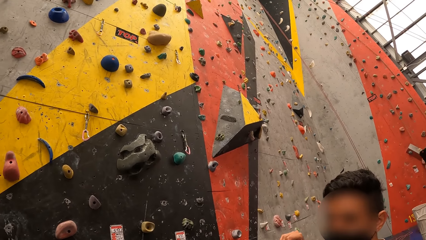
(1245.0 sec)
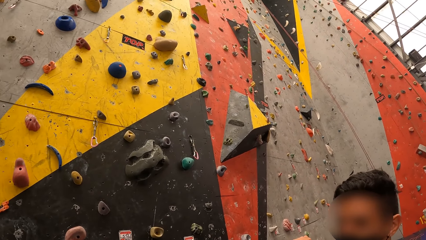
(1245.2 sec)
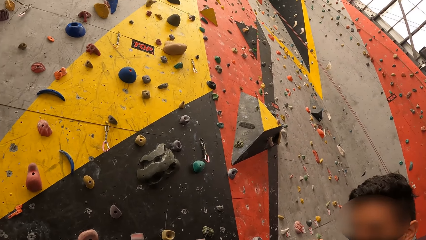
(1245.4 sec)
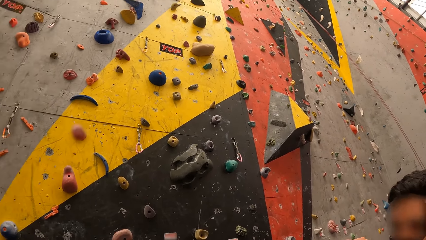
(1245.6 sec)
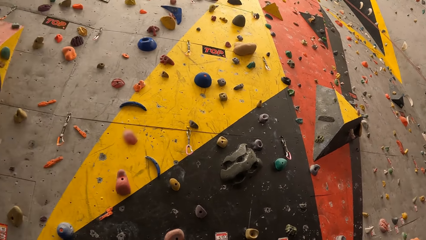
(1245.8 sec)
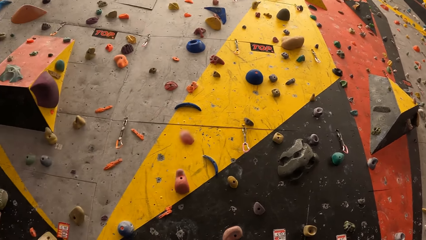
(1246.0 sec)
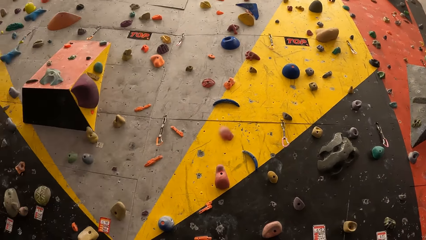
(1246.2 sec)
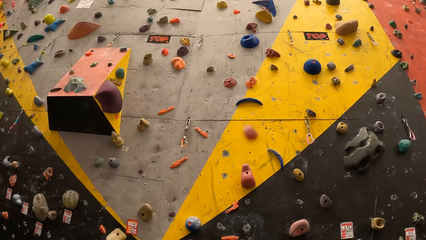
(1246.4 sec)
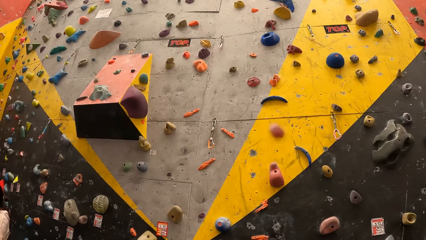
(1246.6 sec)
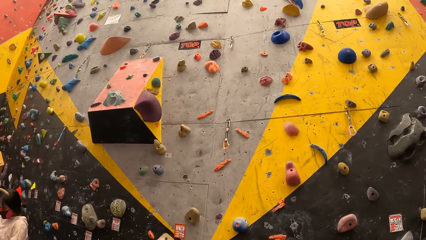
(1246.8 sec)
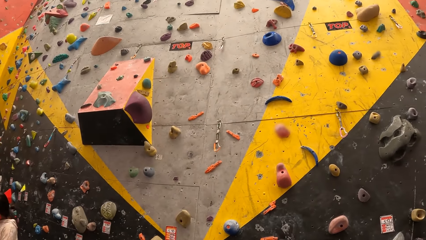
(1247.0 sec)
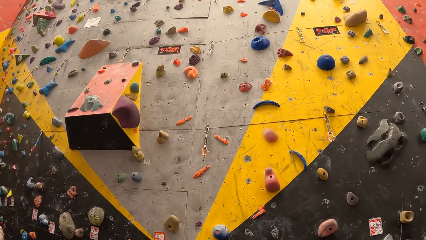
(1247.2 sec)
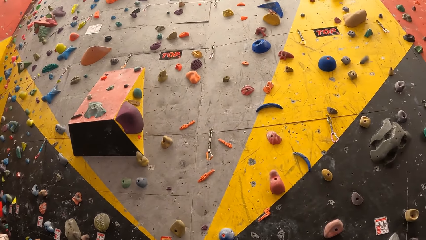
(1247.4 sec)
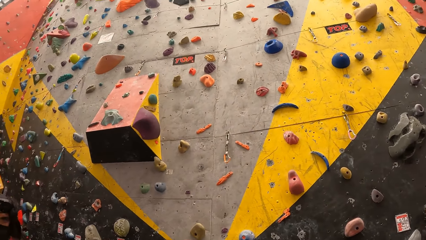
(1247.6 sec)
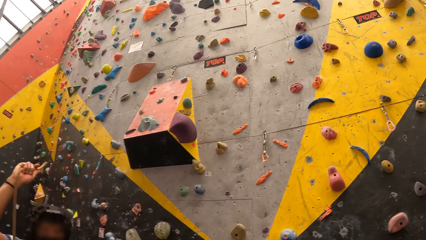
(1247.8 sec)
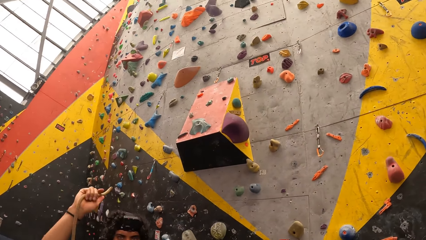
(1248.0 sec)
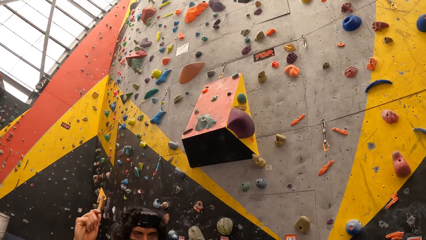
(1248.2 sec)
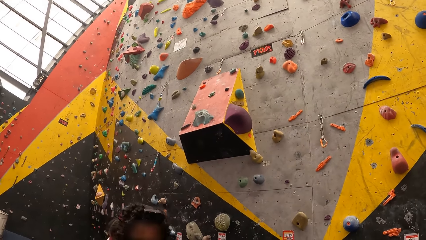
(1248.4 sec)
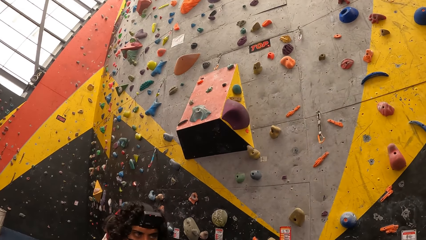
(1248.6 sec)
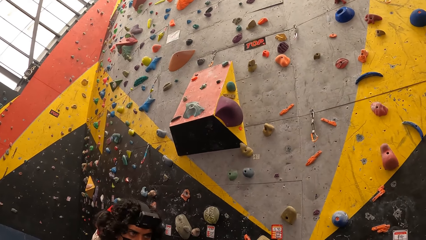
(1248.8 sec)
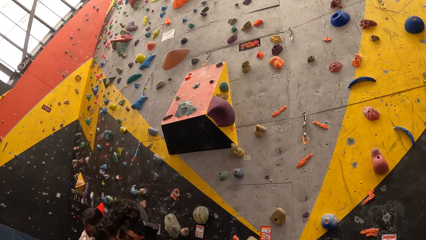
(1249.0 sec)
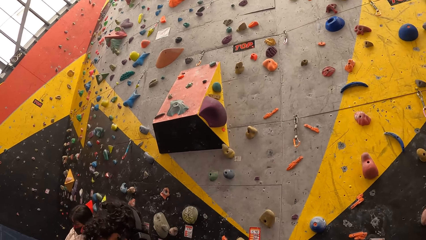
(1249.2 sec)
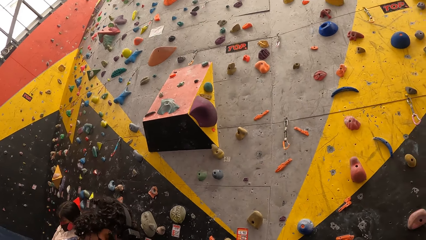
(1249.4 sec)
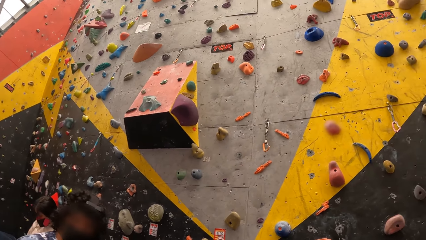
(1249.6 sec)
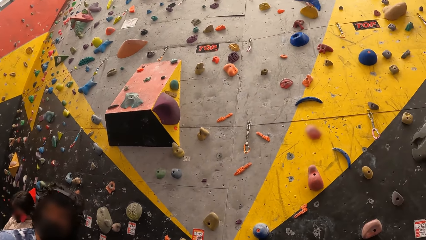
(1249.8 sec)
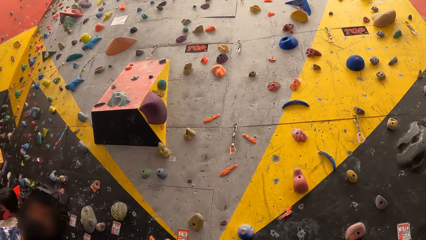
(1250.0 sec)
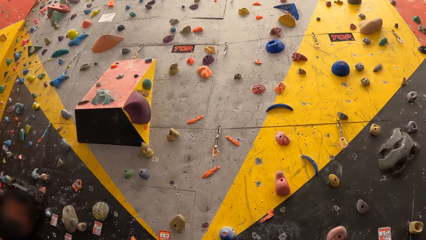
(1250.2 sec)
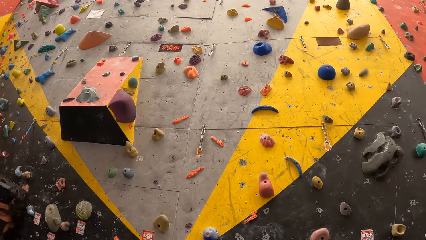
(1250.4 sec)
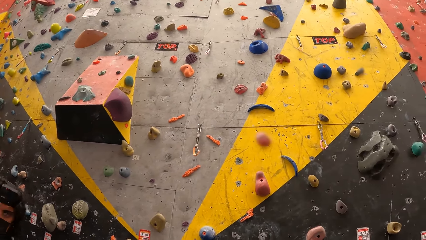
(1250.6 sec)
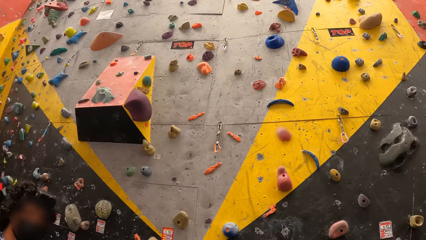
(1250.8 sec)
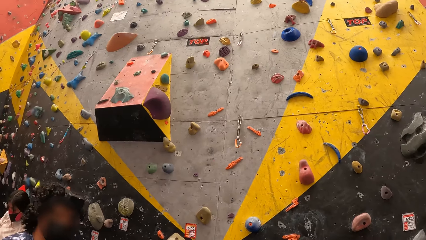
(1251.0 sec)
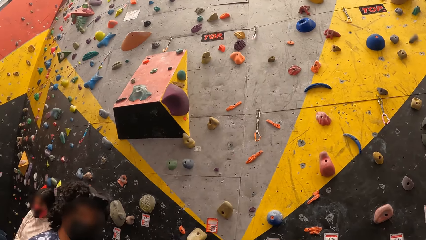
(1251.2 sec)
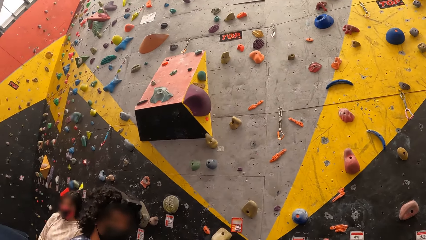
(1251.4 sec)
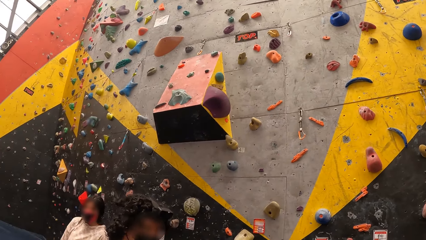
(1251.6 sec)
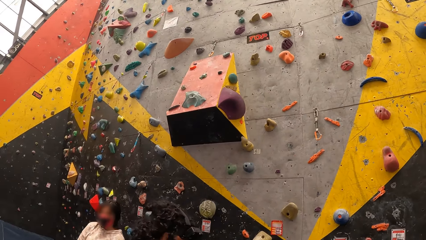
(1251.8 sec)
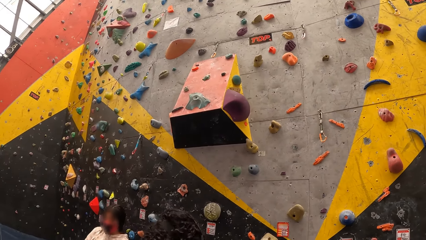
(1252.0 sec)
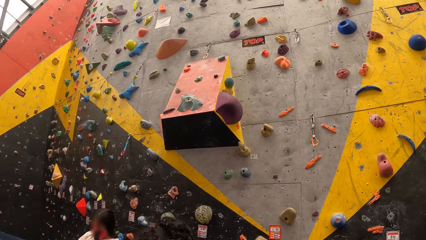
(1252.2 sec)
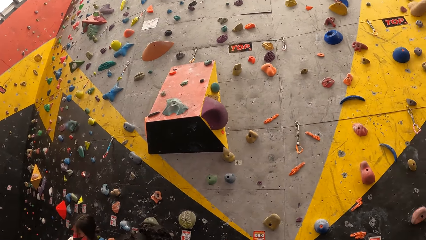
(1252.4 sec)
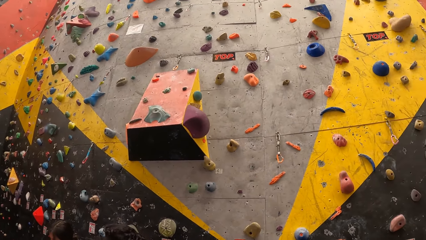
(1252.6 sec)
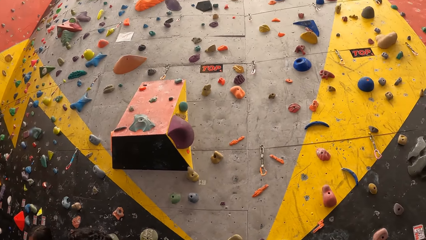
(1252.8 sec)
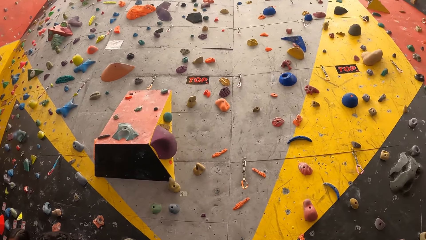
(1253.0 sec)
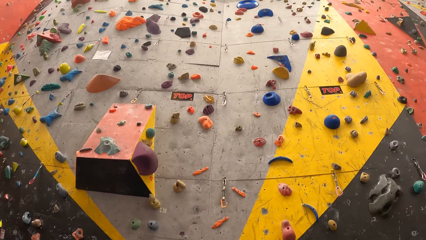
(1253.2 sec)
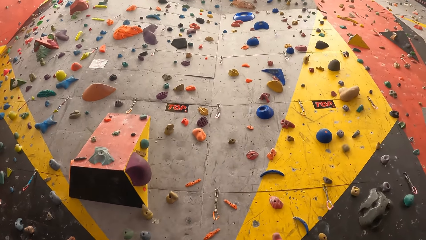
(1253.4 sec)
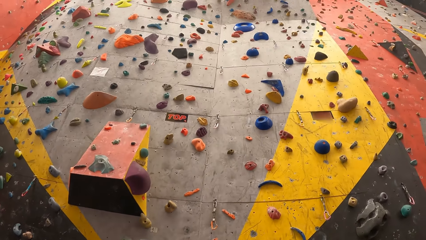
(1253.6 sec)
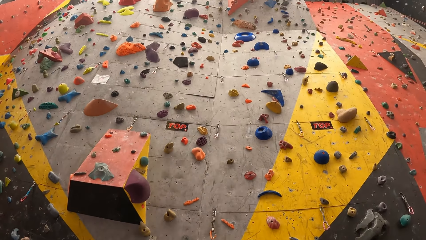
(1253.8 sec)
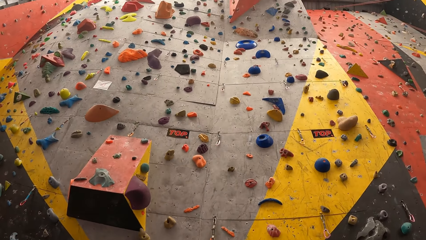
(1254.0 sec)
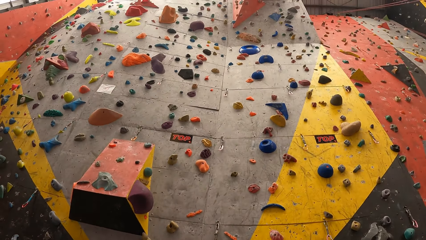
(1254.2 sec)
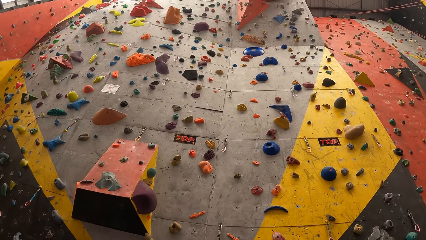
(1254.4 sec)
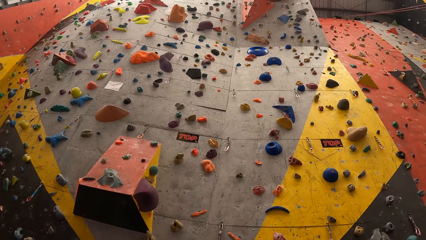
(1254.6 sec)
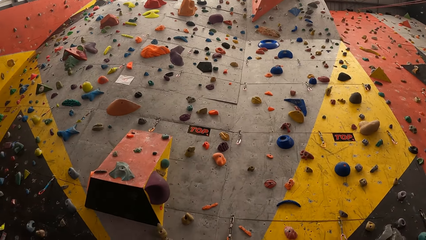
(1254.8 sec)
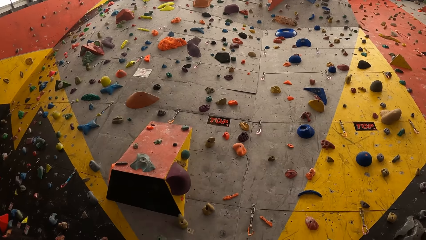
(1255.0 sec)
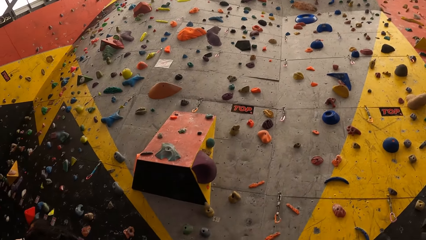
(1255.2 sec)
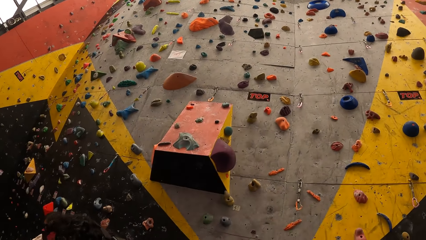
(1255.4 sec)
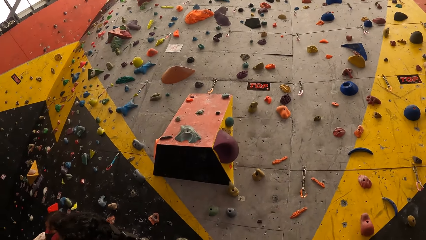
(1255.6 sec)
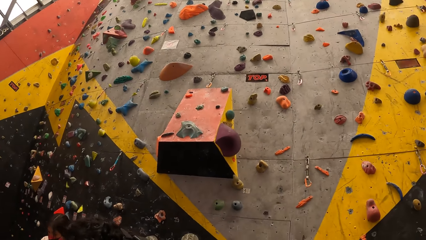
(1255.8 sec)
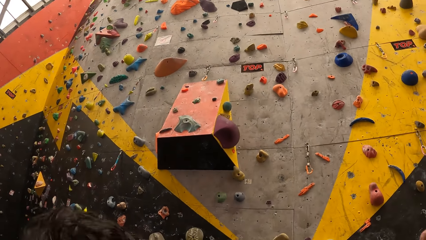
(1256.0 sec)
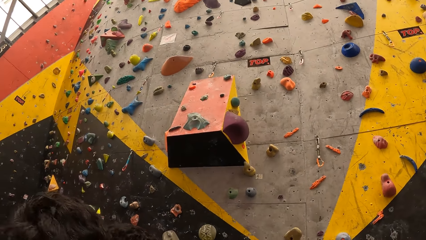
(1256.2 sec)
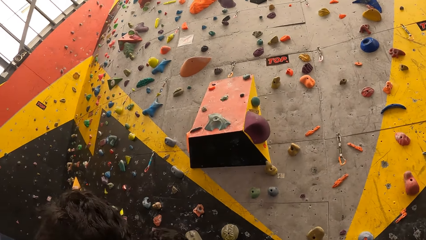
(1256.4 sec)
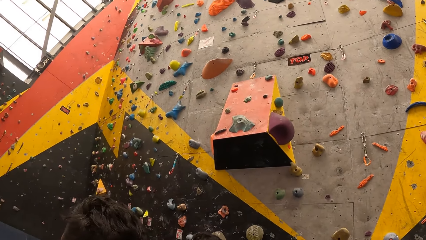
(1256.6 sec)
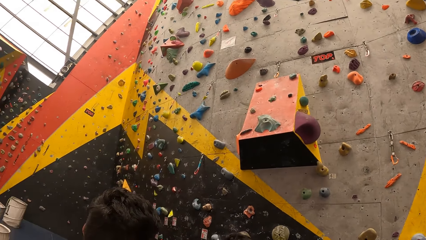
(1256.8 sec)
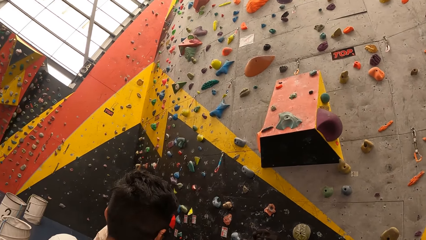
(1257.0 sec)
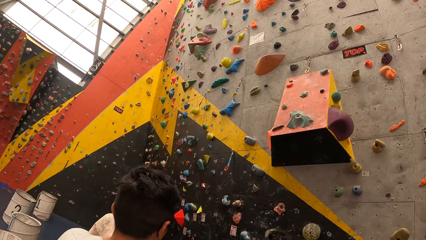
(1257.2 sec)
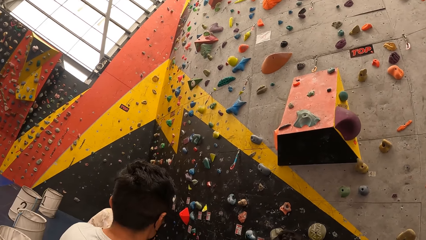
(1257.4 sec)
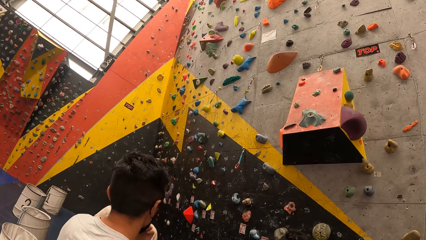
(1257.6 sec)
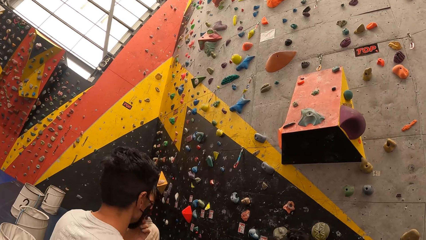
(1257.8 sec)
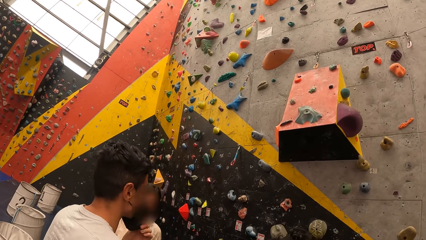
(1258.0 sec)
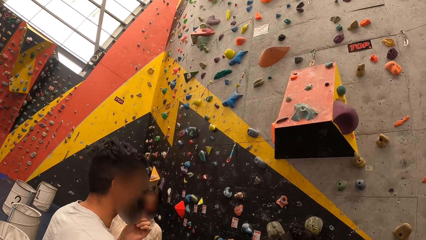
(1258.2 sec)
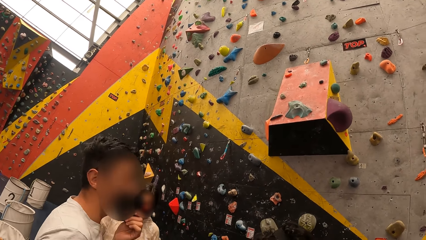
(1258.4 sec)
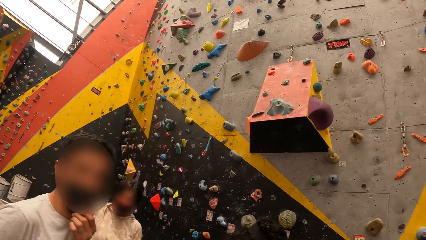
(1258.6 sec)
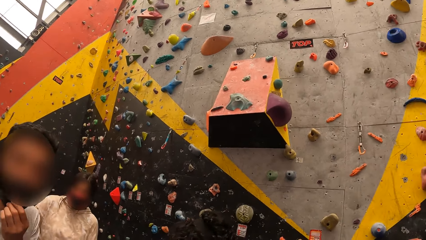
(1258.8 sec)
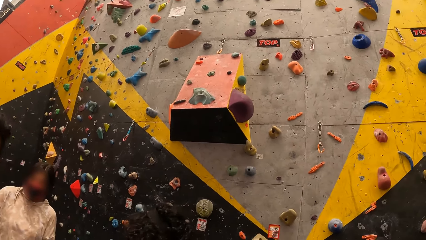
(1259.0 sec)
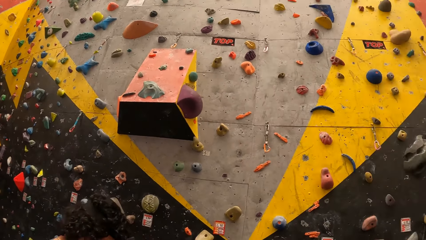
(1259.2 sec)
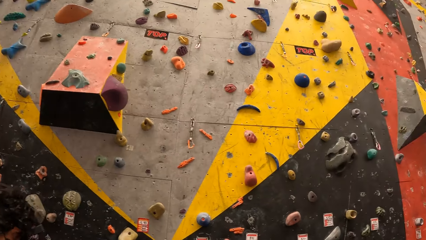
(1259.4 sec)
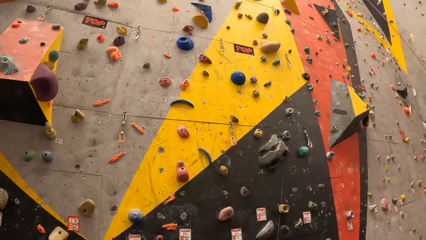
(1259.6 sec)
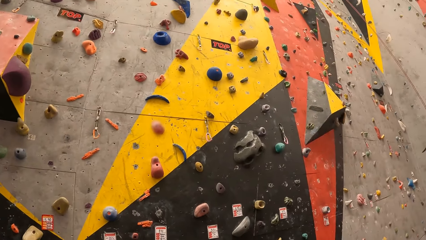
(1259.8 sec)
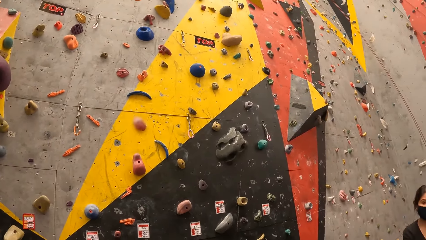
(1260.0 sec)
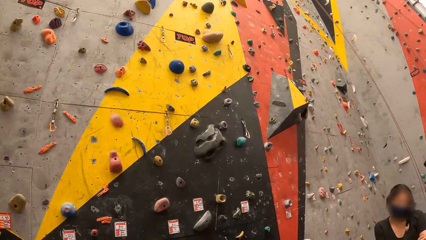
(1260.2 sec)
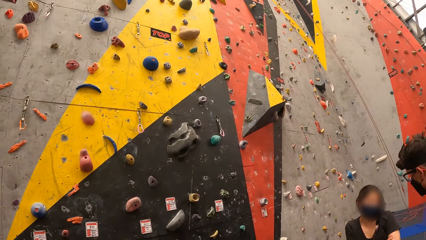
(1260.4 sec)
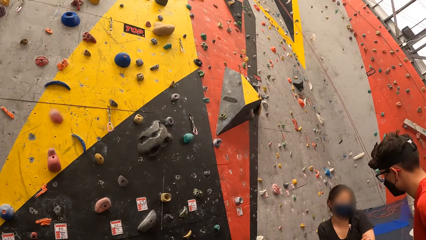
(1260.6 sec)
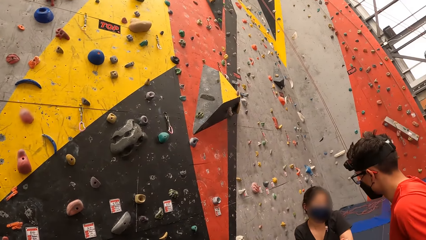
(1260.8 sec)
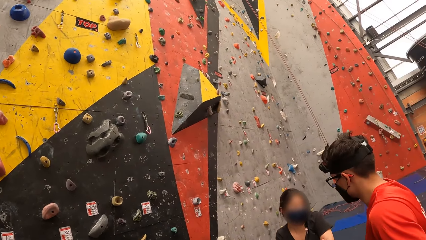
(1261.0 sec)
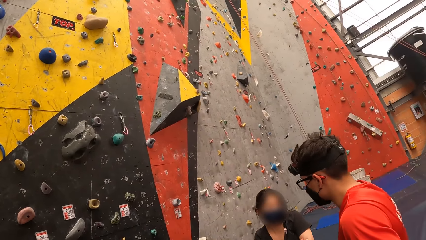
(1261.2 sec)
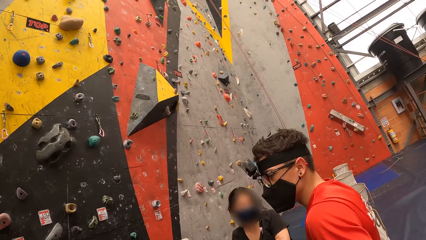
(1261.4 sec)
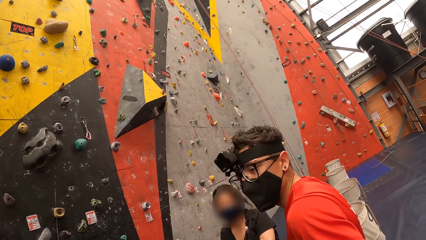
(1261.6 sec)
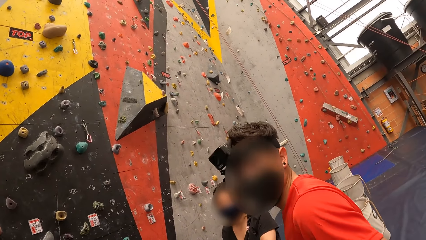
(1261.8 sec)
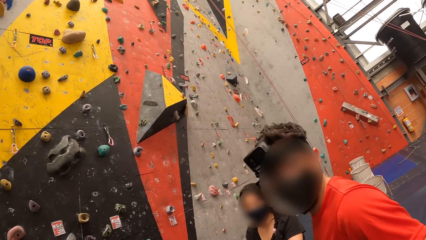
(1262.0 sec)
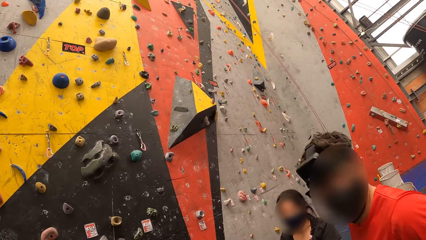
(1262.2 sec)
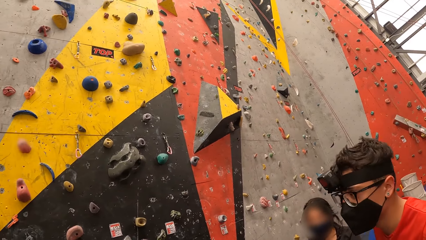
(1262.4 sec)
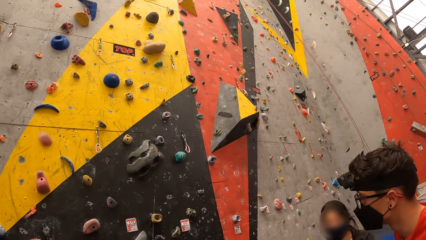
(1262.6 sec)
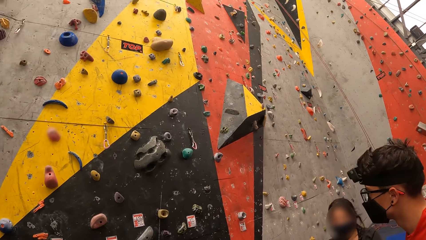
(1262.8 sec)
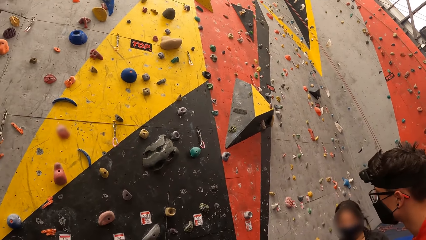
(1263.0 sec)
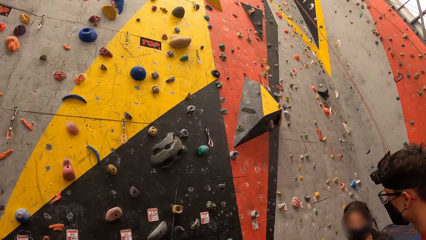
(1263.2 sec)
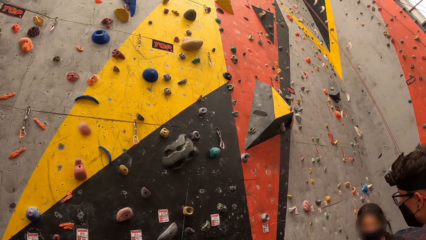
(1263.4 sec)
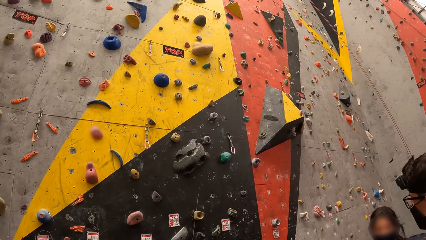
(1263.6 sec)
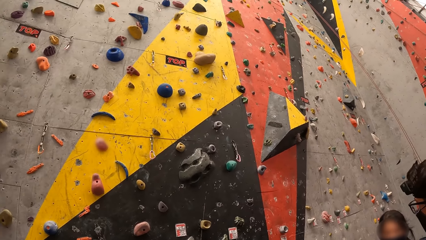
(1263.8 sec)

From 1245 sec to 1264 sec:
A man points up. The camera wearer looks up.
